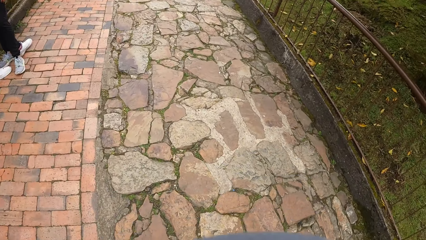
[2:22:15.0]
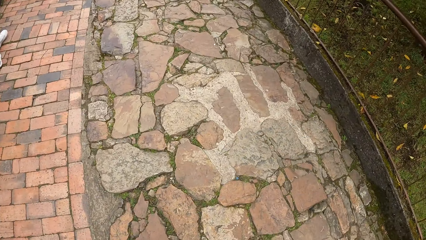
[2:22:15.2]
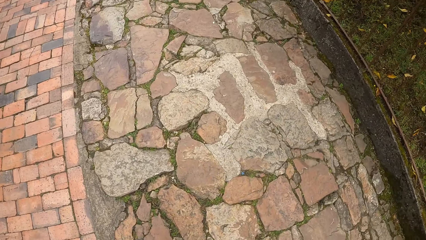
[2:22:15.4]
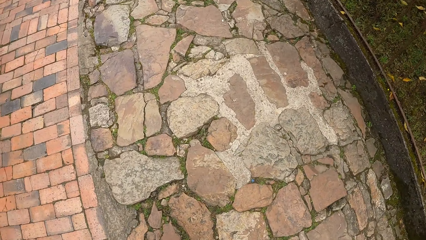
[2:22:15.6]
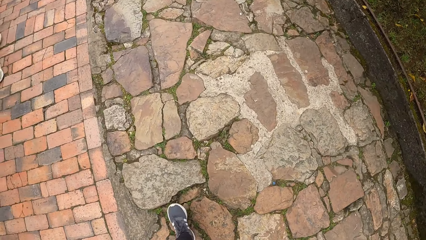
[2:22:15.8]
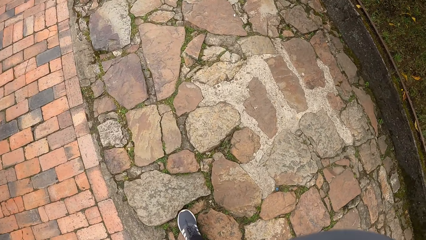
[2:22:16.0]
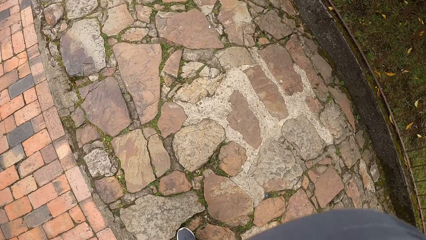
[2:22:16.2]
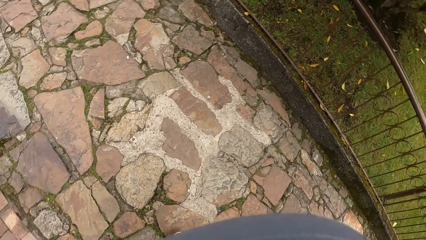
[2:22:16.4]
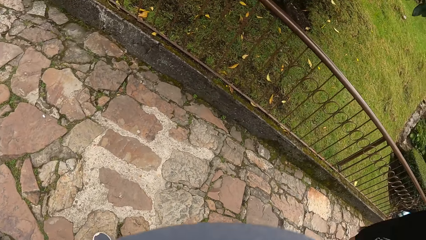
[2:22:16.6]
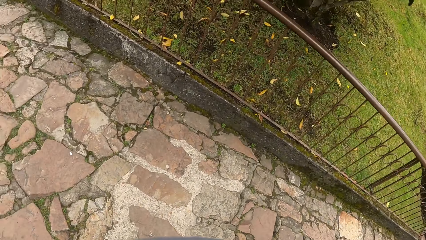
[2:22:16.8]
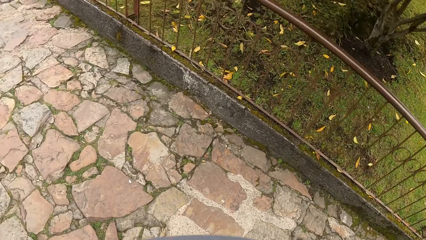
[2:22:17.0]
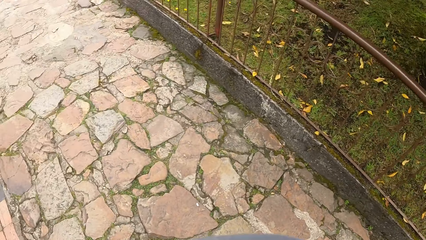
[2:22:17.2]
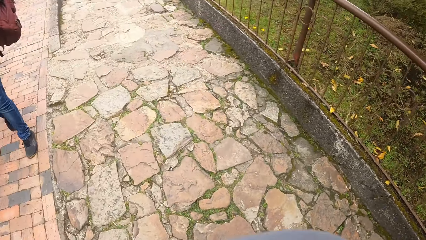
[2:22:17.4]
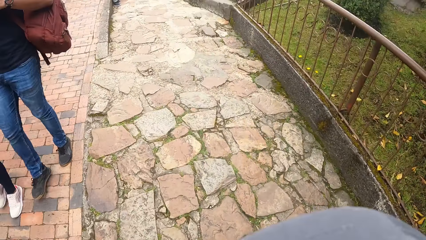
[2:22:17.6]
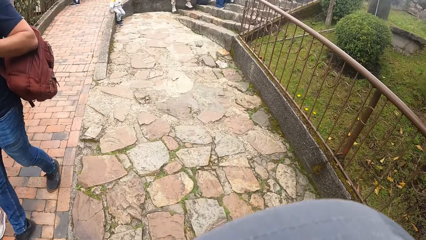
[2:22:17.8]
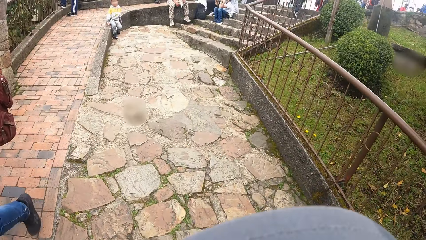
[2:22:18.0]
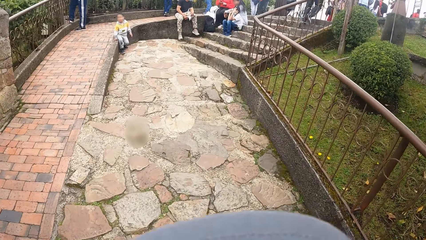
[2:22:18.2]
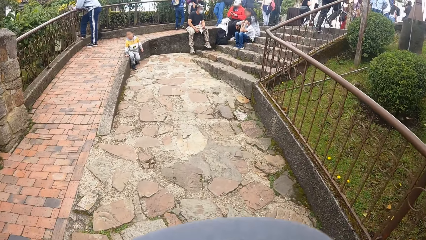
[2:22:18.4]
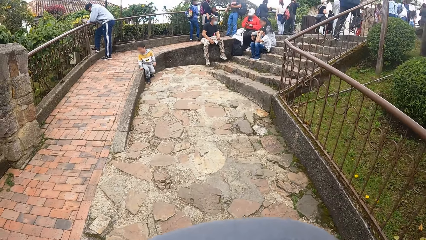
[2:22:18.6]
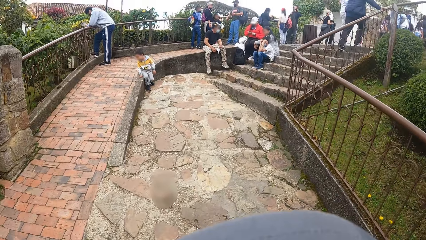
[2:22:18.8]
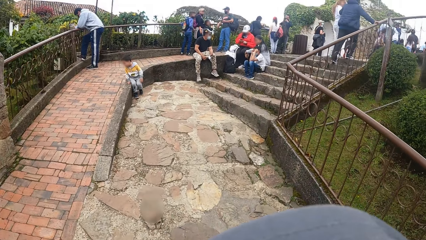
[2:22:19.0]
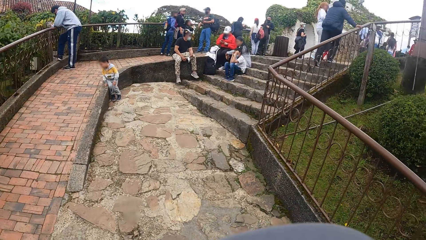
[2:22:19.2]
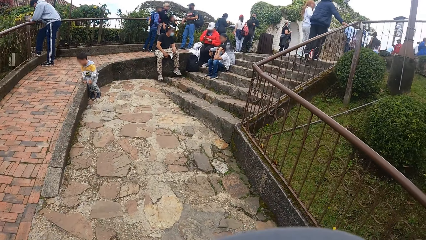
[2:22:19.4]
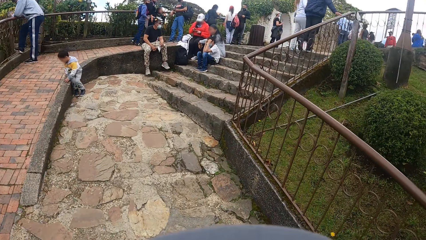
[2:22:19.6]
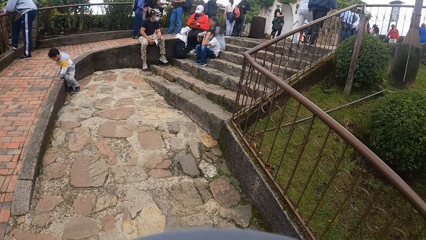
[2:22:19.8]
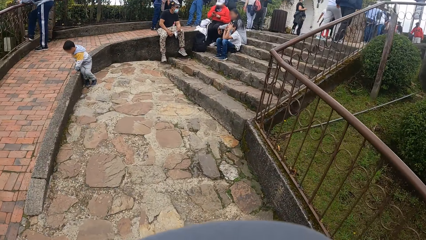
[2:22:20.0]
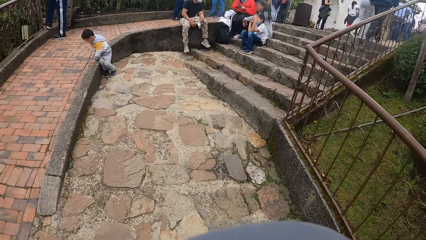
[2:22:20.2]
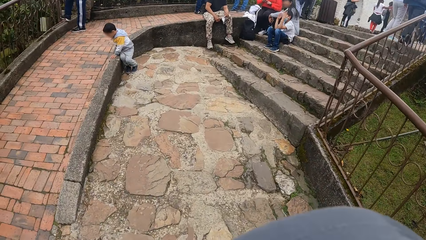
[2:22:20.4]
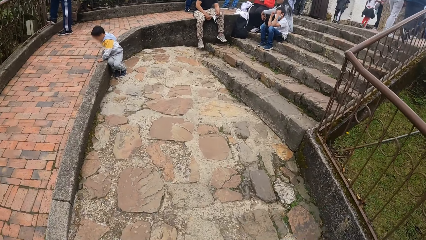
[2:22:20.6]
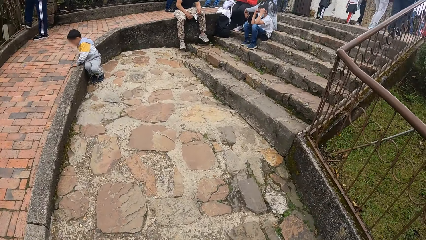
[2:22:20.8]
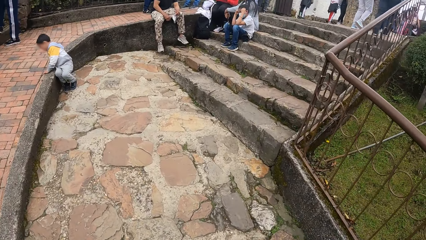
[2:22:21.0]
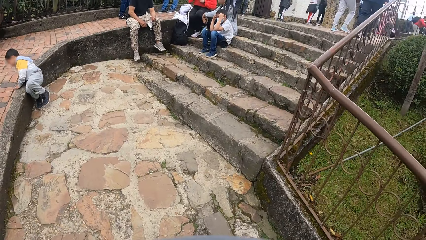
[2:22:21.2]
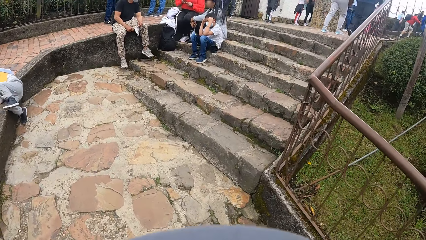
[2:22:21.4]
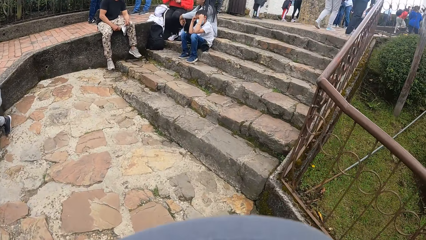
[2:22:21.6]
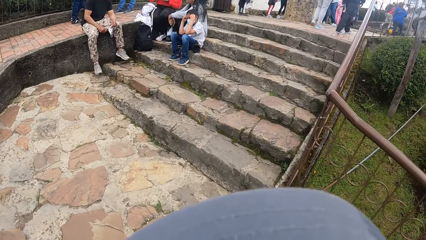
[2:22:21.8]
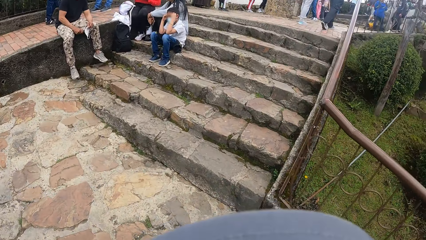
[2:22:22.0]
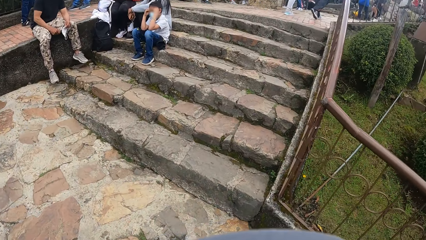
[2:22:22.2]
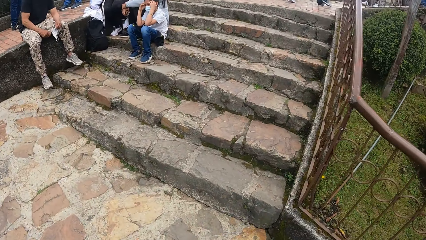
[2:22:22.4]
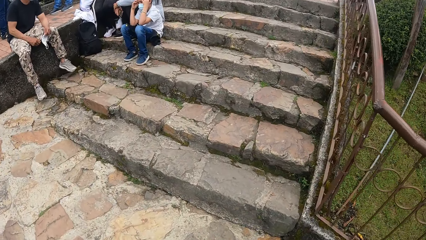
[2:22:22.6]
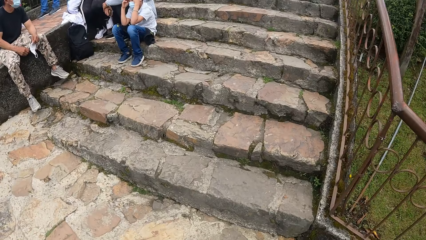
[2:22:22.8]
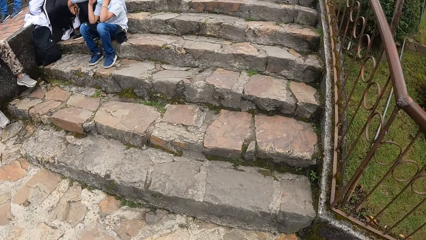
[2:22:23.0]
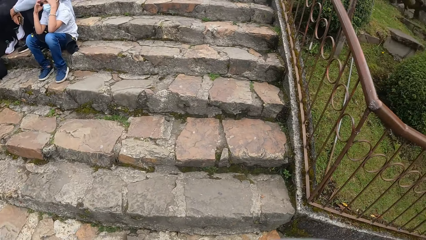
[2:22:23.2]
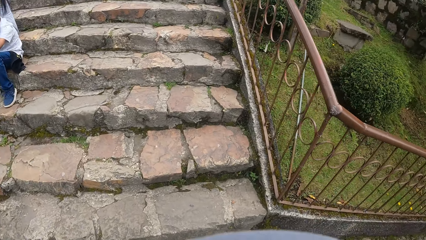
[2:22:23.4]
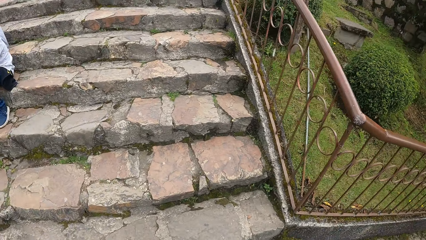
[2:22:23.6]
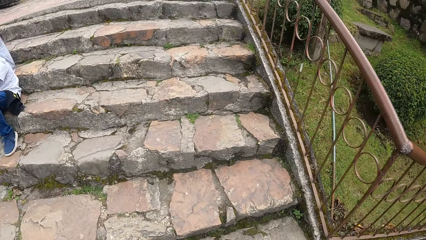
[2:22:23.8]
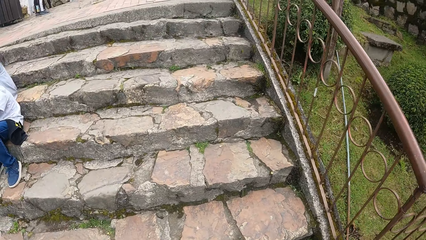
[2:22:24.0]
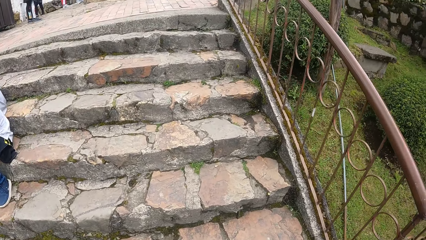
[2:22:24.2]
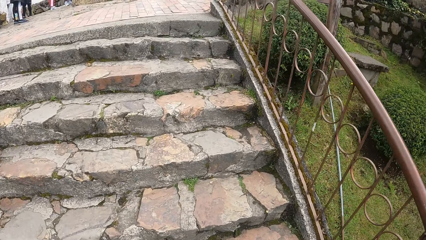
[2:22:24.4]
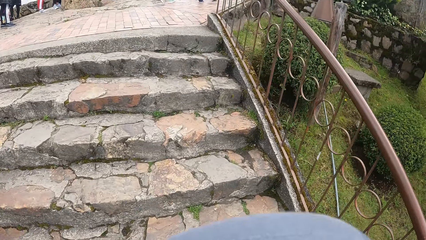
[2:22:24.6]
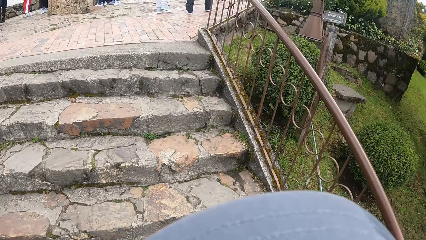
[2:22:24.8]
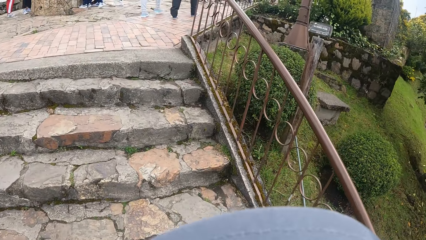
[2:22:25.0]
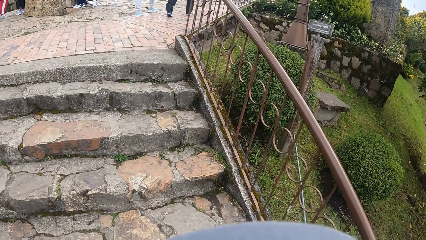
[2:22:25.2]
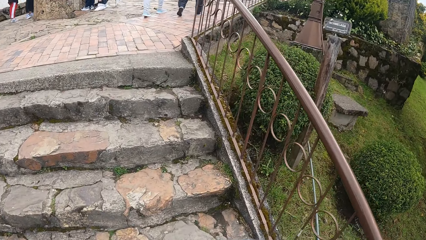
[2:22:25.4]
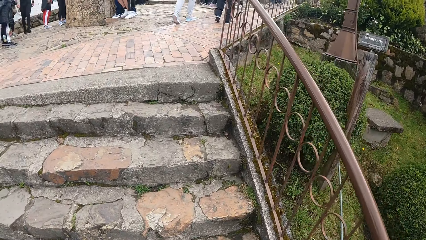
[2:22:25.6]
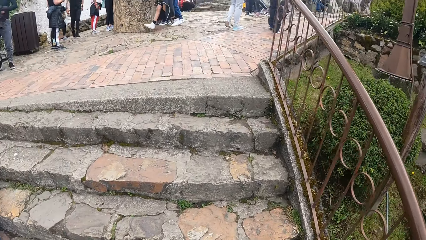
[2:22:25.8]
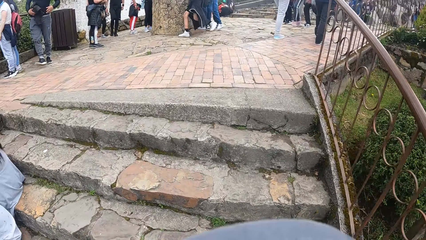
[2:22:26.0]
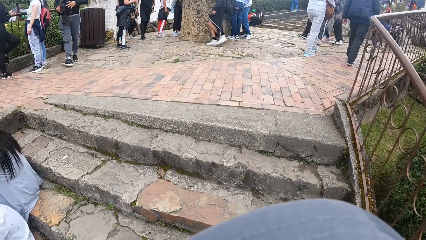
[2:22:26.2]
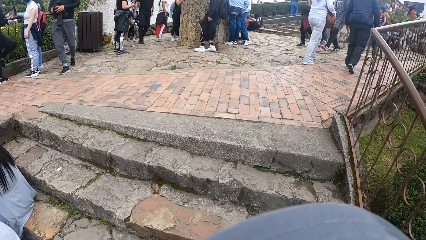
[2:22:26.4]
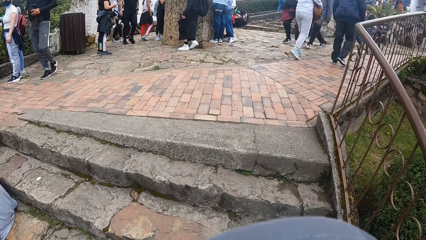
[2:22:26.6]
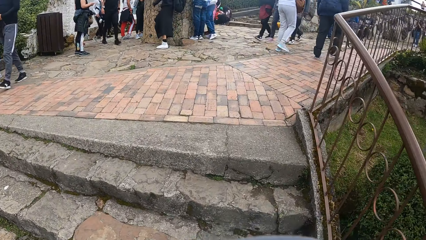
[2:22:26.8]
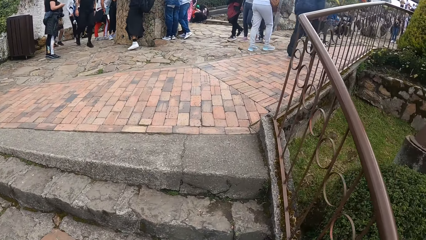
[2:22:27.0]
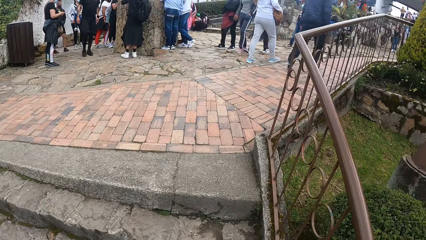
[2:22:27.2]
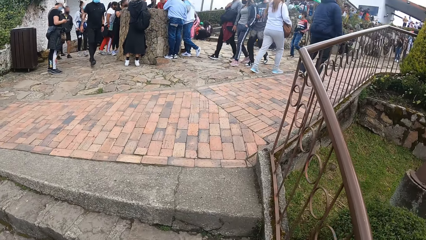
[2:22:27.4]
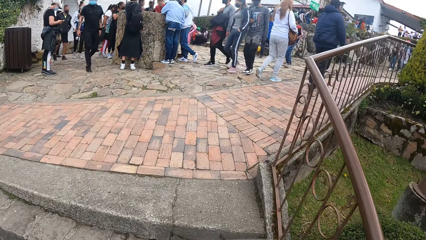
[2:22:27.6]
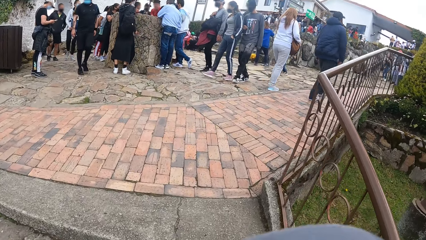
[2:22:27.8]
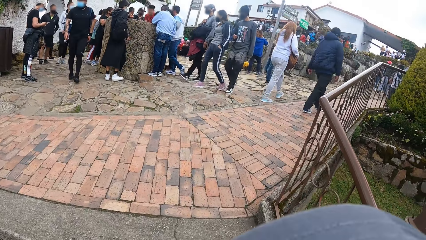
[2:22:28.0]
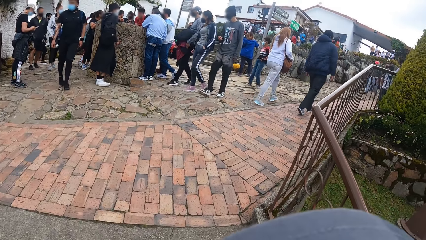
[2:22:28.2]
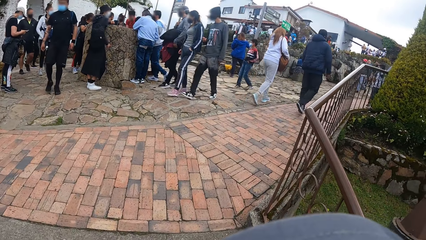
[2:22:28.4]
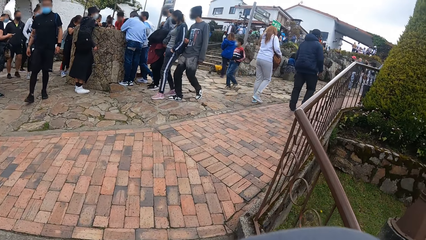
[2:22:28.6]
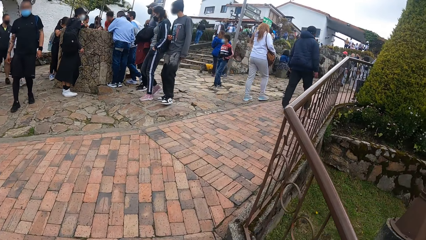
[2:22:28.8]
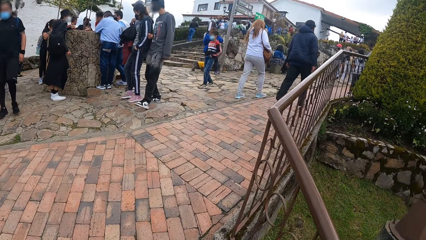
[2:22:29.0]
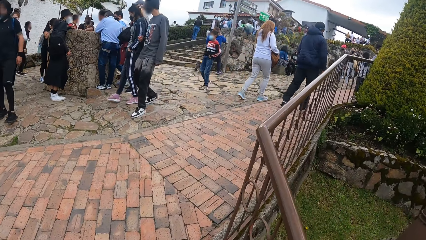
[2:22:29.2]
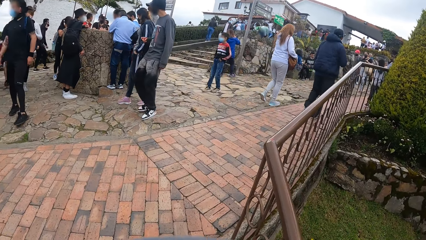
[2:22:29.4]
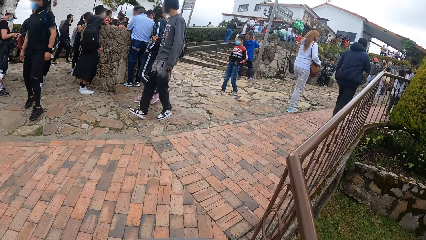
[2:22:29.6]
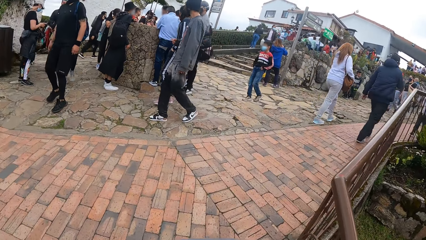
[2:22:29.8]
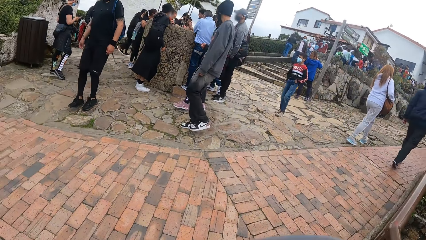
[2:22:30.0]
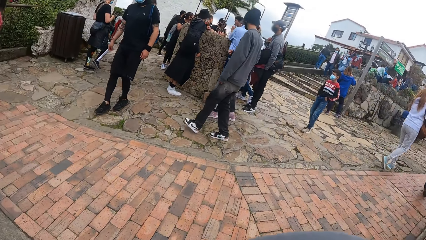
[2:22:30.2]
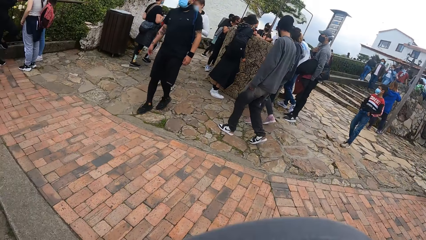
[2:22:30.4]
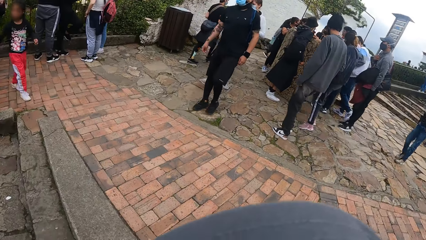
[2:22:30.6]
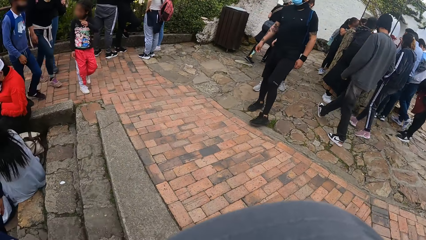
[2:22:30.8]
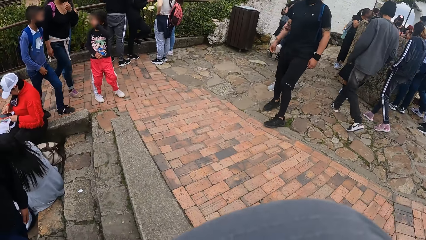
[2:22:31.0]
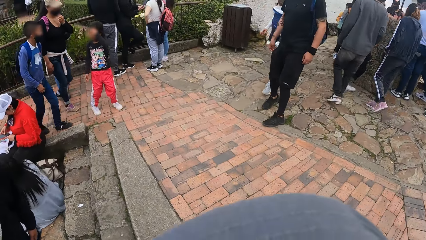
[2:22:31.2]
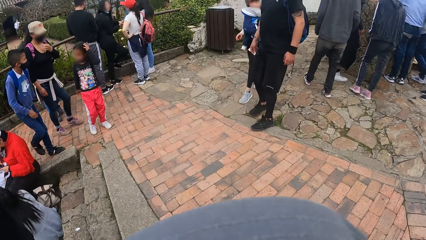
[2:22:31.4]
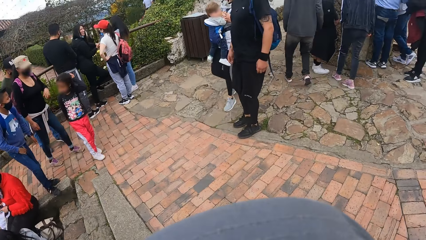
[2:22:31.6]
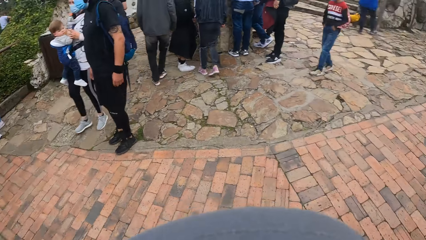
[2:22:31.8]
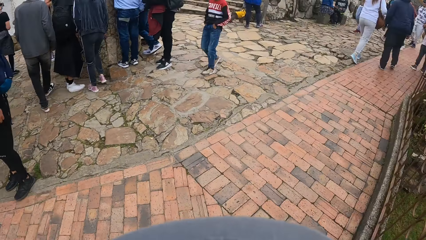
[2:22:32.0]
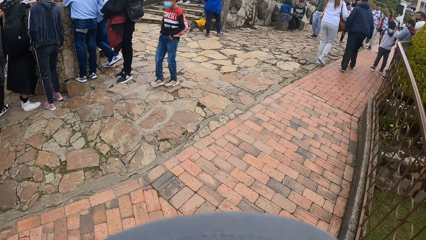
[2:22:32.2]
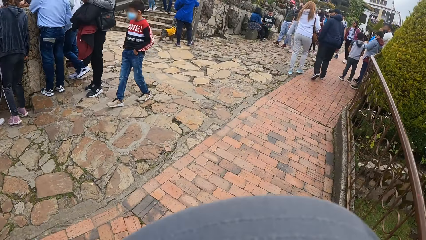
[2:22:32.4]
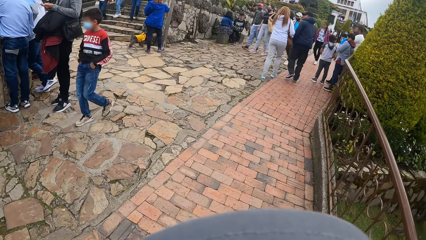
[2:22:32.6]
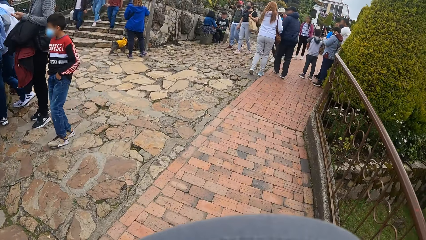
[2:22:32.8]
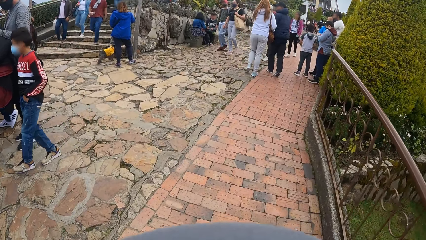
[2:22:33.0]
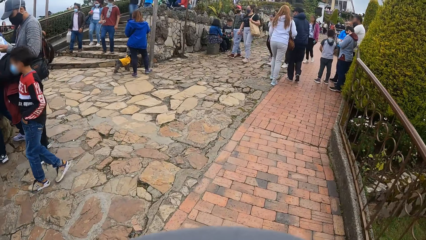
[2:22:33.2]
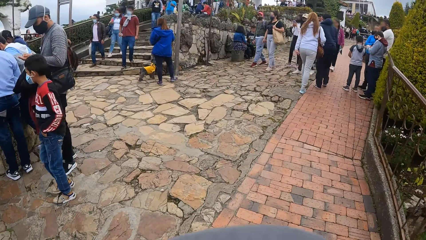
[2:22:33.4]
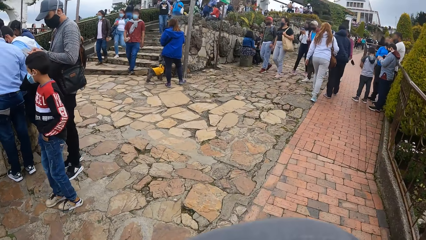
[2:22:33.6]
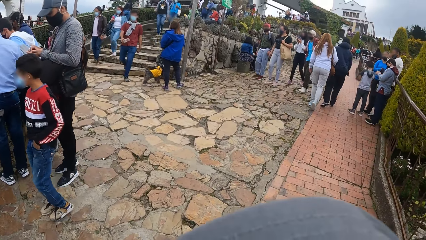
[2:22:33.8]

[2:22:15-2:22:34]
The camera wearer looks down. They look sideways. They look in front. They walk forward on the pavement. They climb up a flight of stairs. They look down on the stairs. They look in front. They look sideways. They look in front.
